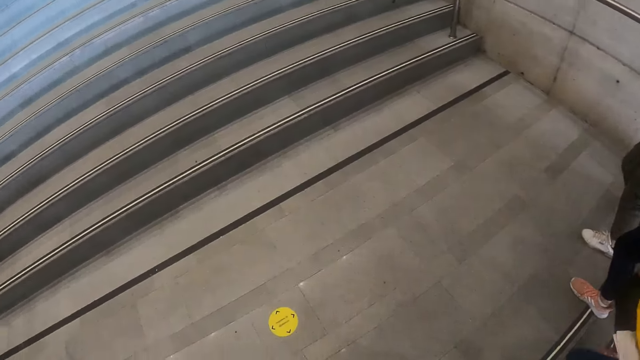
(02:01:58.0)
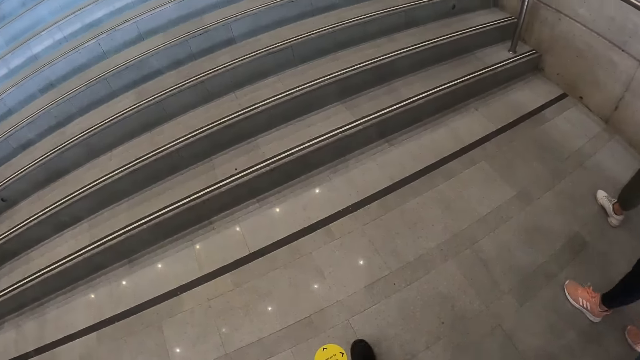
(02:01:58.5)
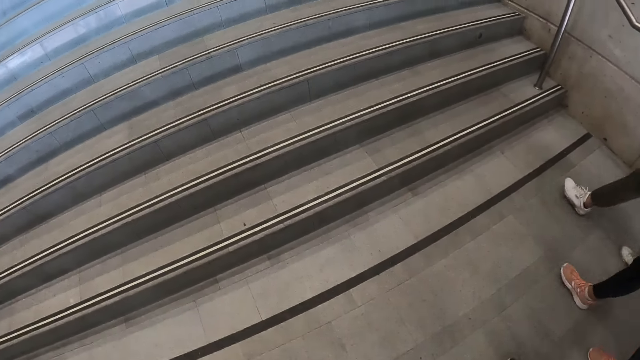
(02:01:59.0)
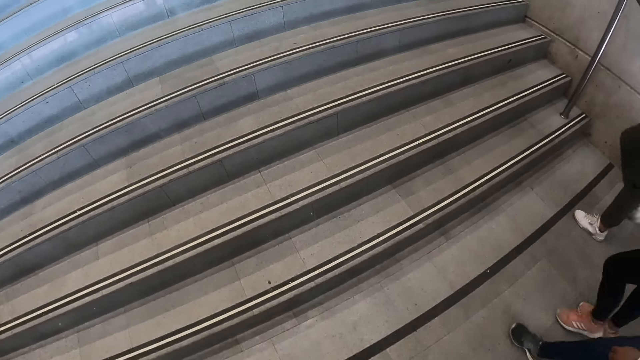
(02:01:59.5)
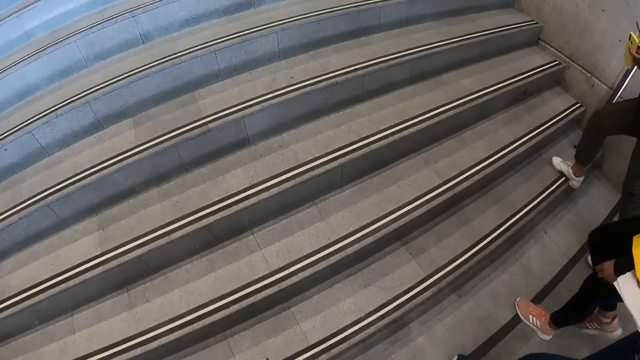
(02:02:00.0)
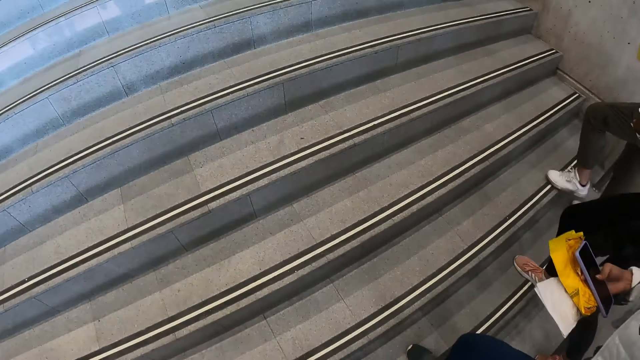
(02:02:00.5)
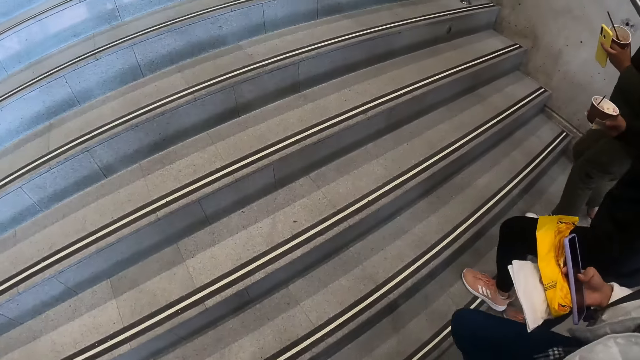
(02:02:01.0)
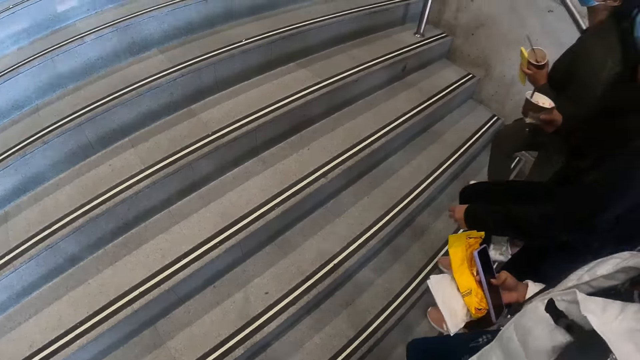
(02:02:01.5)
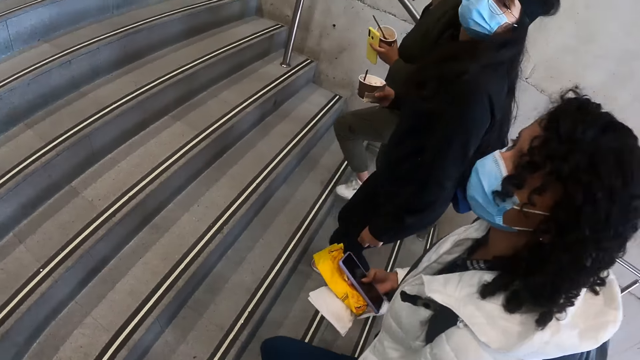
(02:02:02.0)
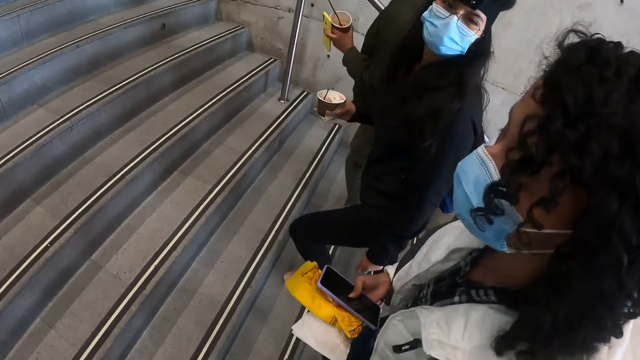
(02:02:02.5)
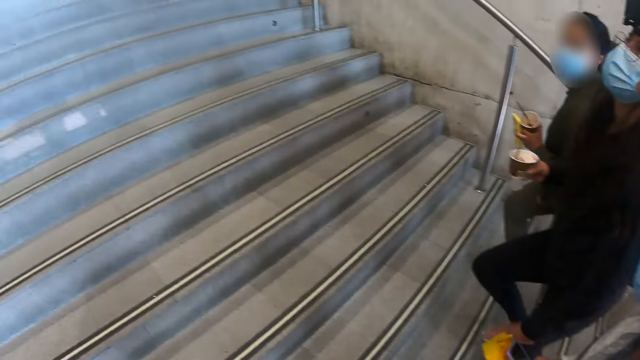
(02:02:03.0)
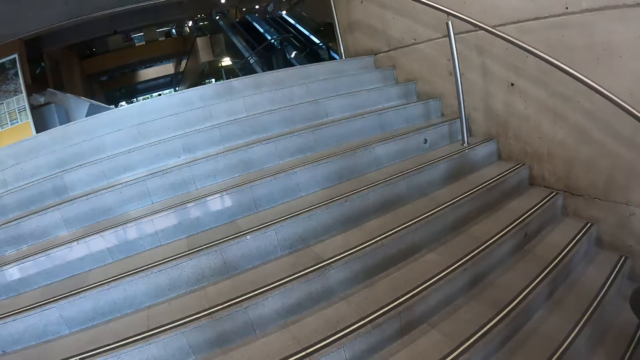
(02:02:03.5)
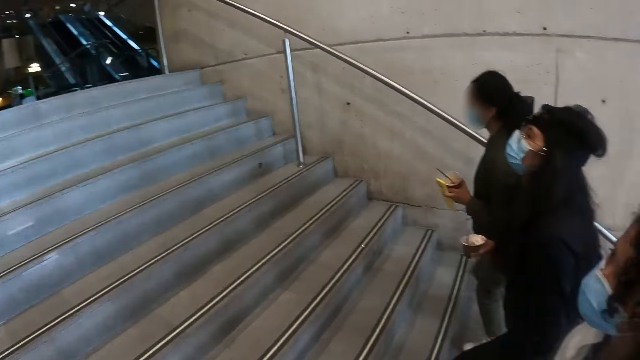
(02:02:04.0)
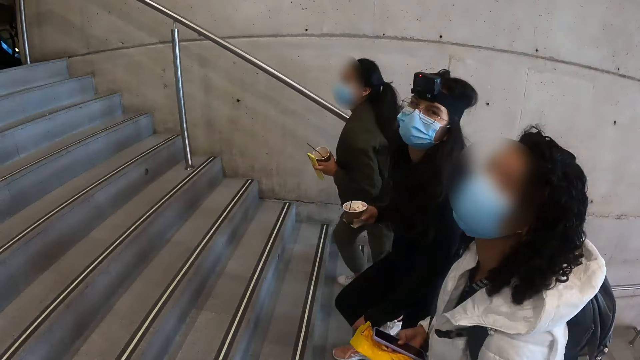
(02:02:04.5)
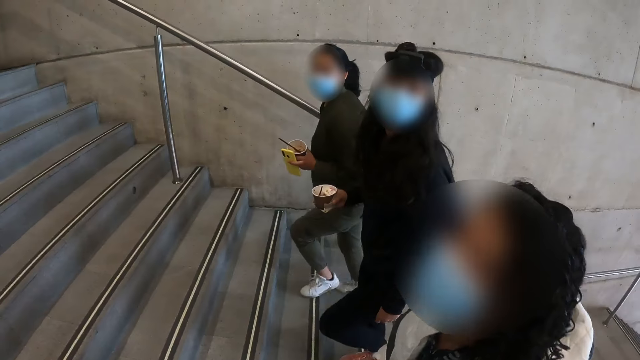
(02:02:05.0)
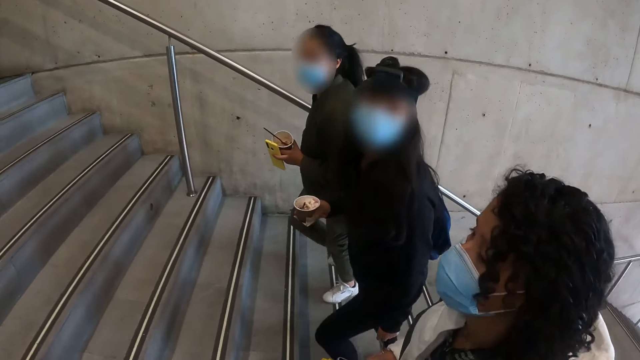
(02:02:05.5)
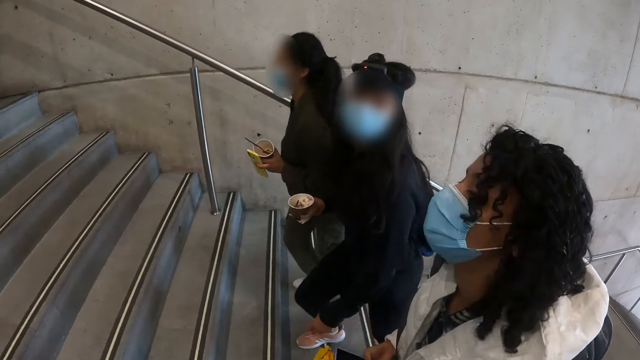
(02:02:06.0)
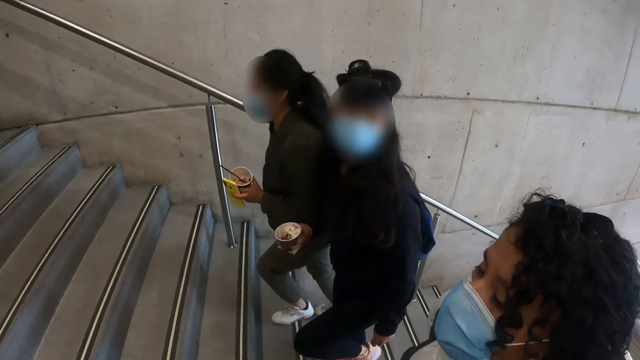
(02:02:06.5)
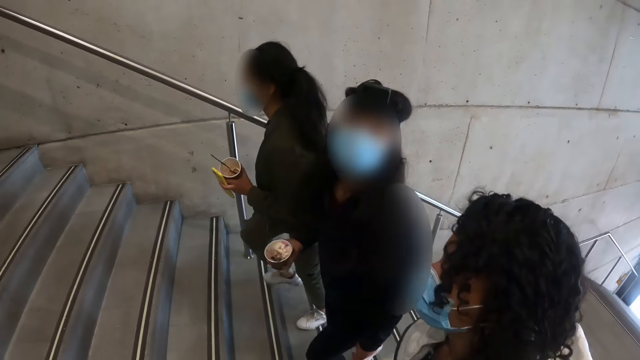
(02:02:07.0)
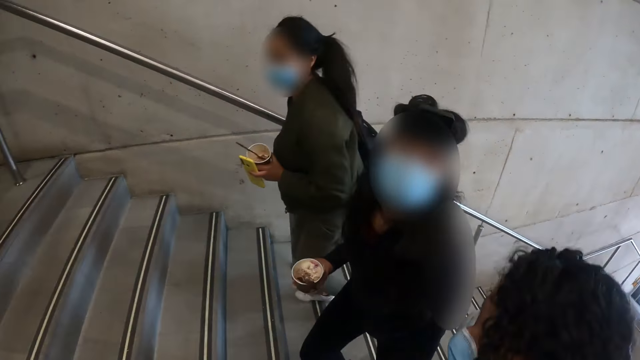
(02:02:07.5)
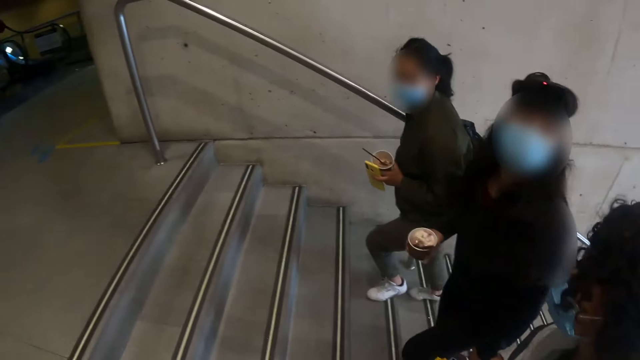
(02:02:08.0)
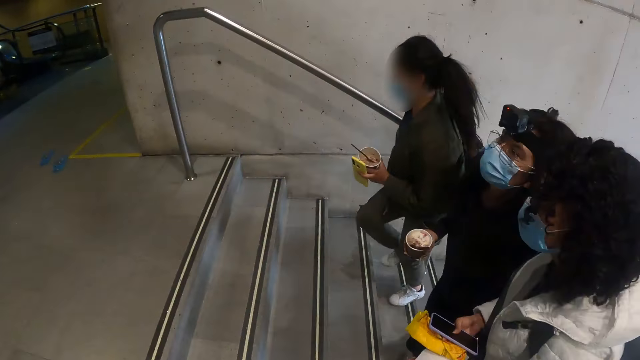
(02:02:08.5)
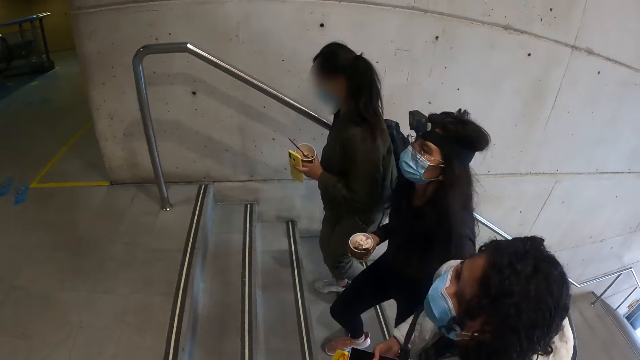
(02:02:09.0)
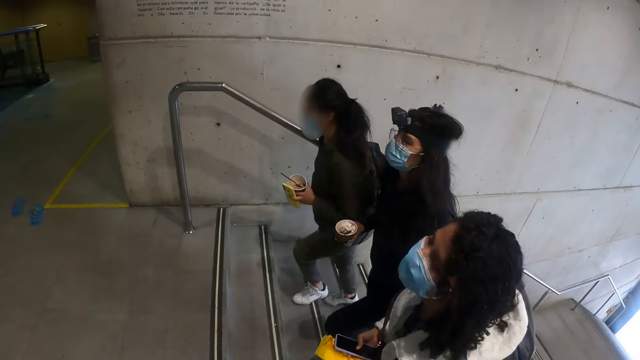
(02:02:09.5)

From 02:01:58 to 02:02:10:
The camera wearer looks down. They walk. They climb the stairs. They look at the people climbing the stairs.

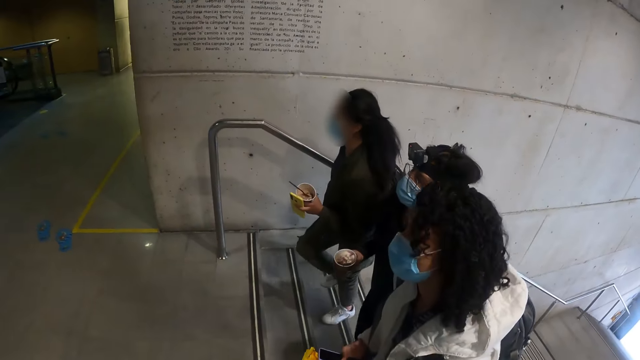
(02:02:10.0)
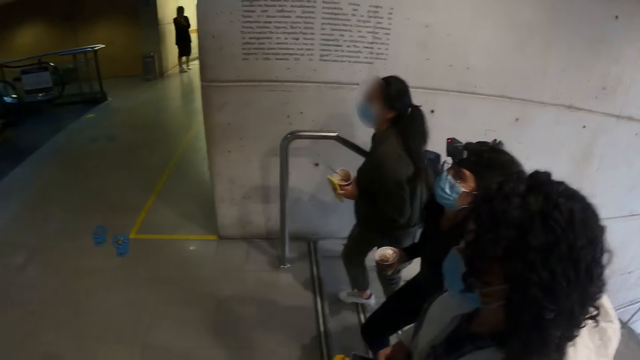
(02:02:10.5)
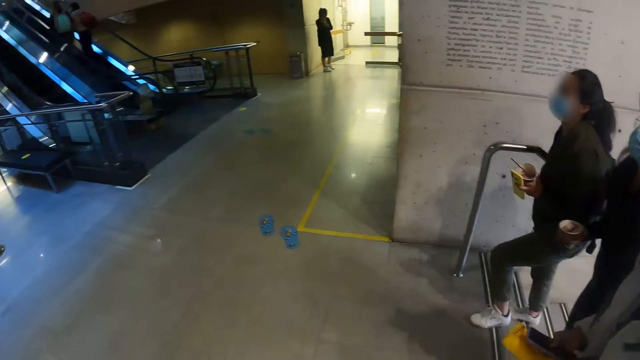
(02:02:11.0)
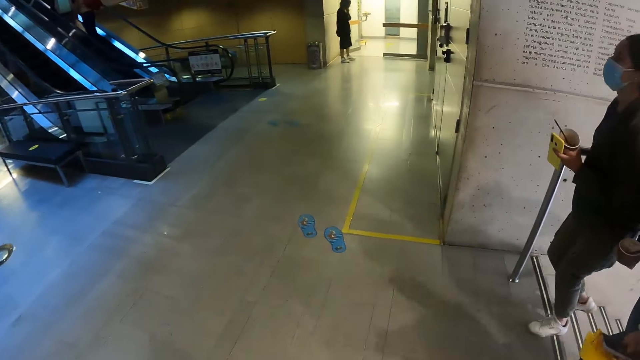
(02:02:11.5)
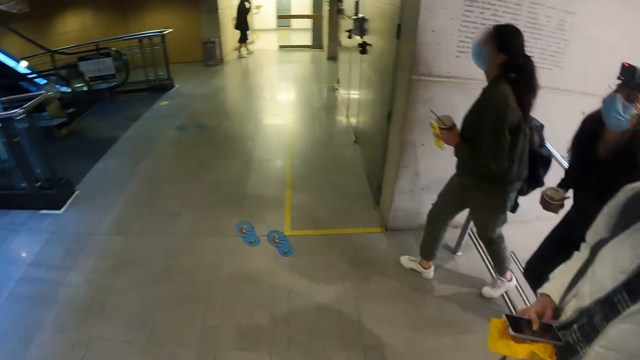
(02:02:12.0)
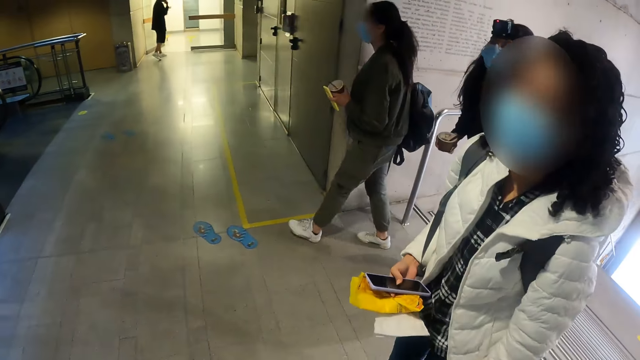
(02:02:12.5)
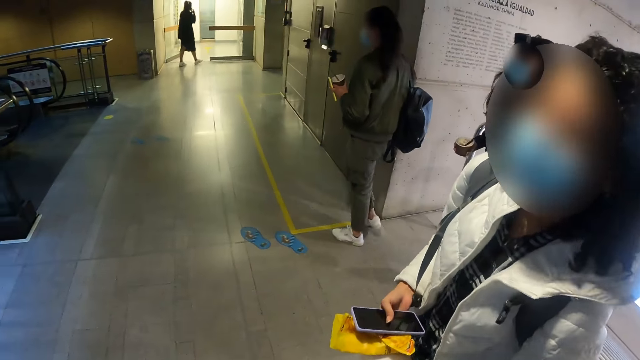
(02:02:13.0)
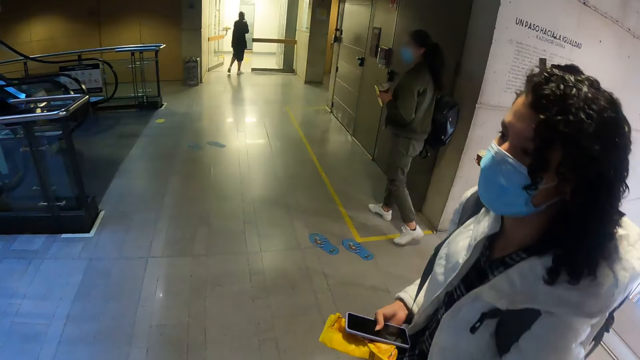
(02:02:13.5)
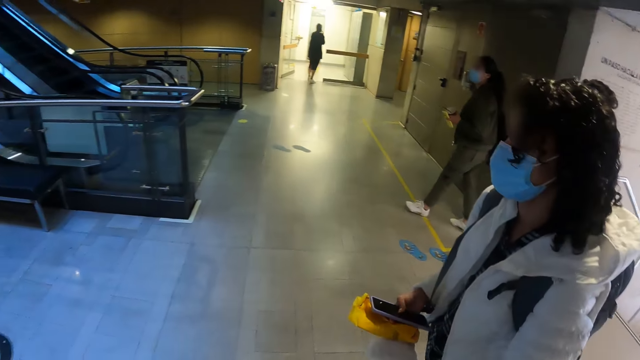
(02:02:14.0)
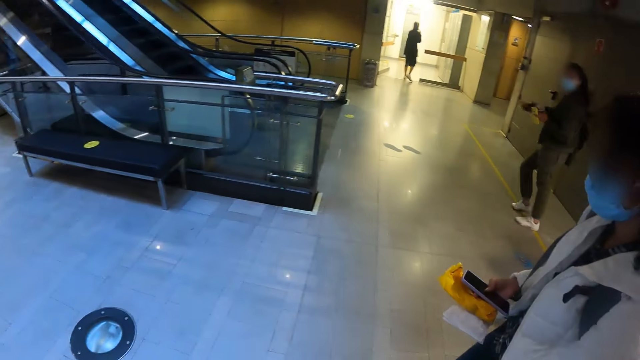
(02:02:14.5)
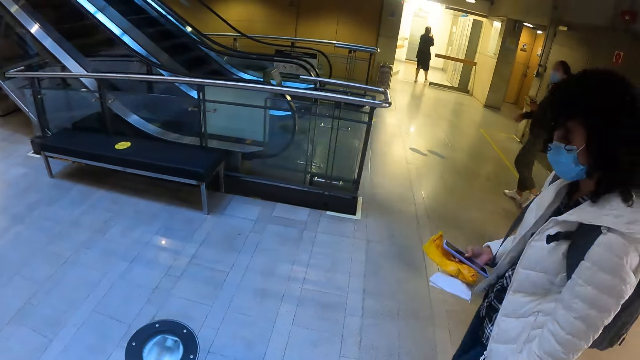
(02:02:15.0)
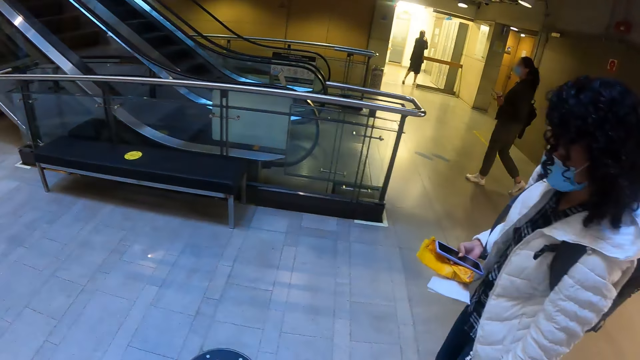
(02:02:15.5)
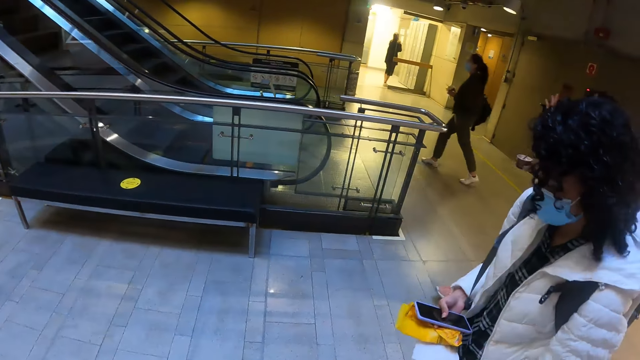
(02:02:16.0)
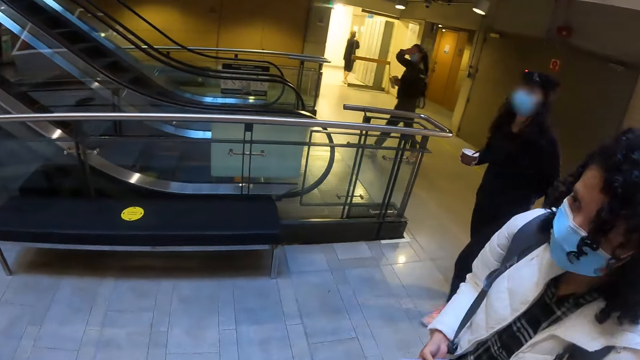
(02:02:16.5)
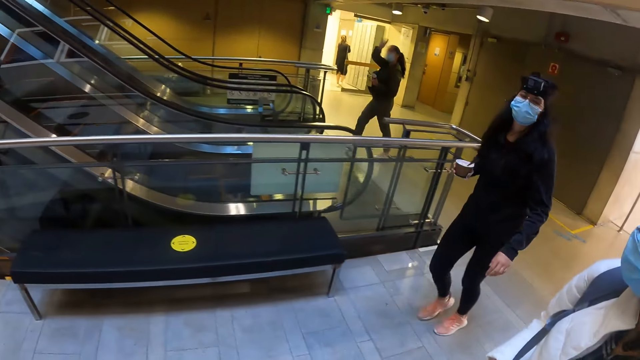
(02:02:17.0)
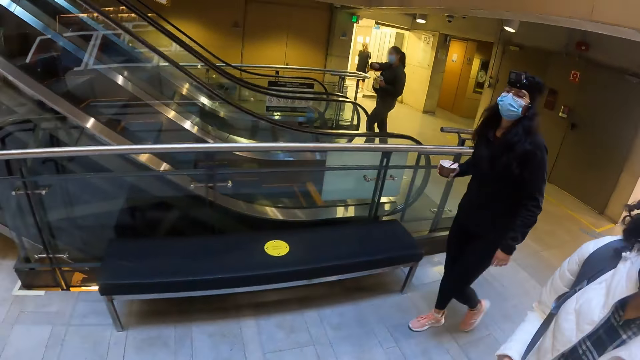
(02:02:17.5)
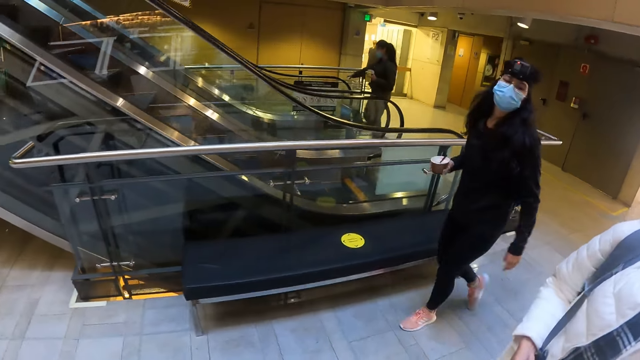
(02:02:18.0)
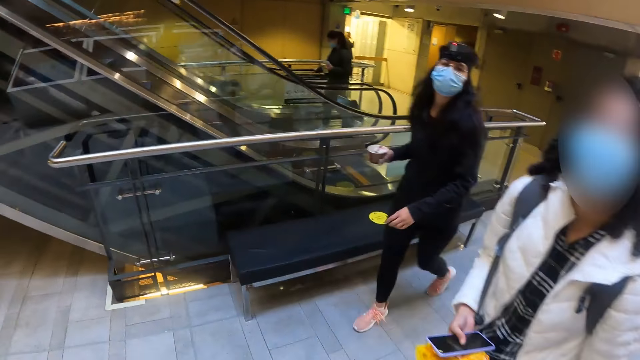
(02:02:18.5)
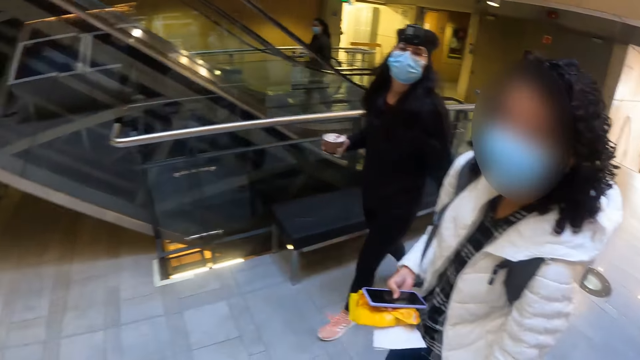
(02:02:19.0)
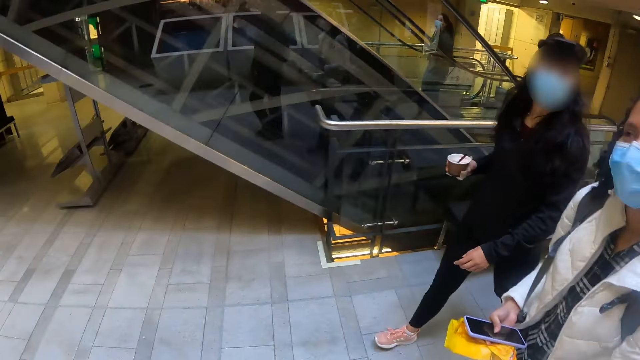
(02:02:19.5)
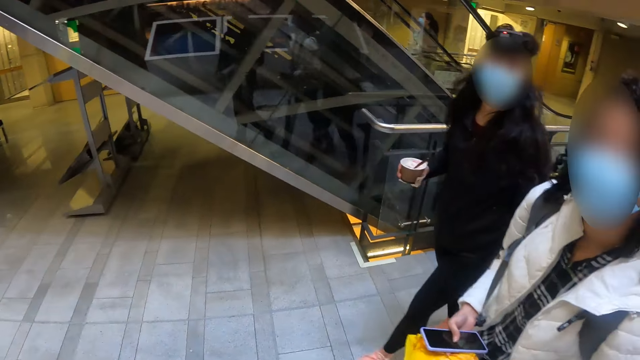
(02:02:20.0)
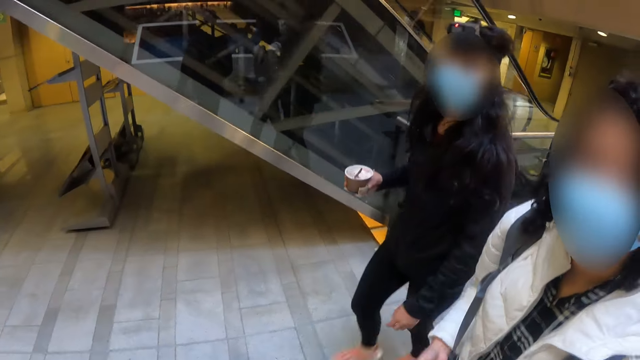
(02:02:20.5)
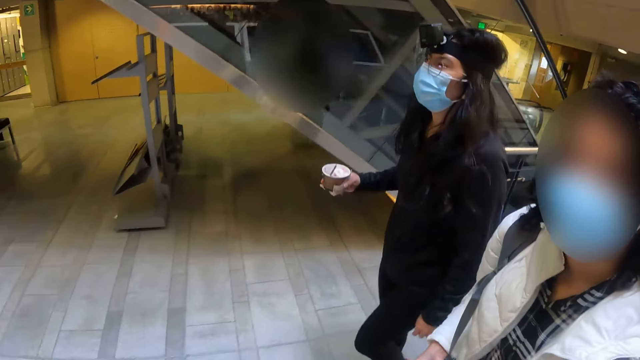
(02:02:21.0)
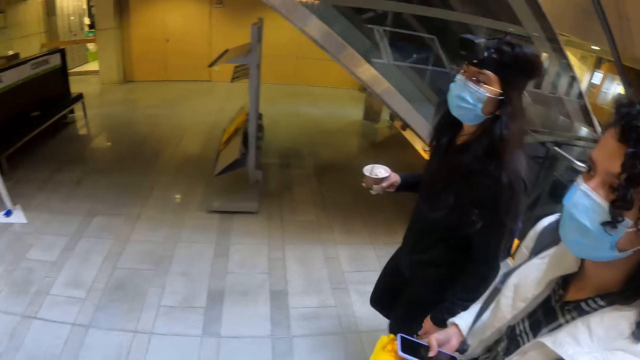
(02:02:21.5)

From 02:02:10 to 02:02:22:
The camera wearer climbs the stairs. They walk in the building. They interact with a person and another person.
